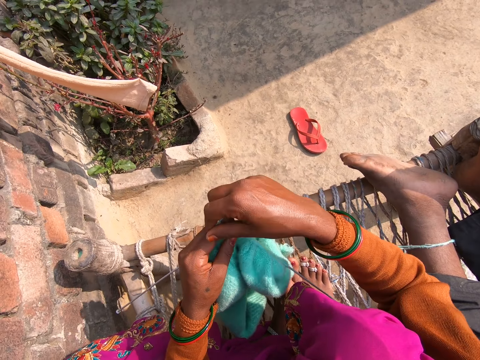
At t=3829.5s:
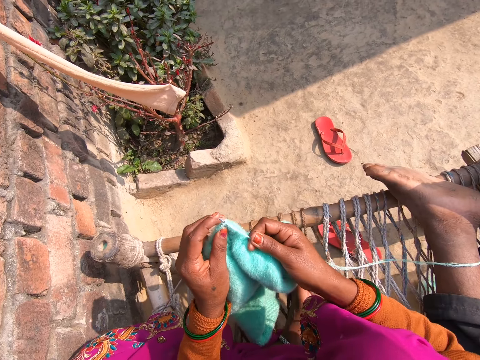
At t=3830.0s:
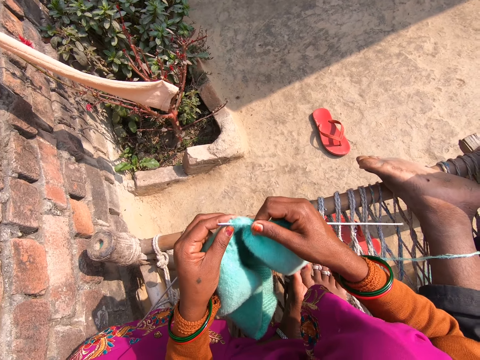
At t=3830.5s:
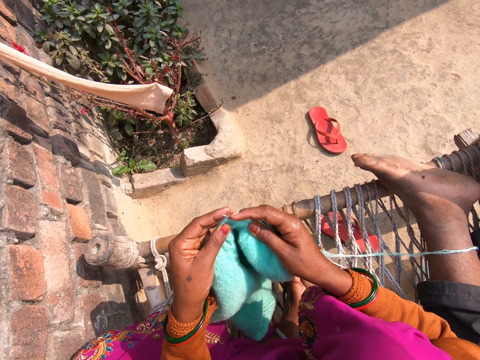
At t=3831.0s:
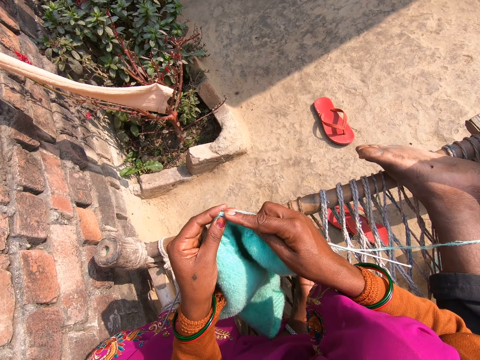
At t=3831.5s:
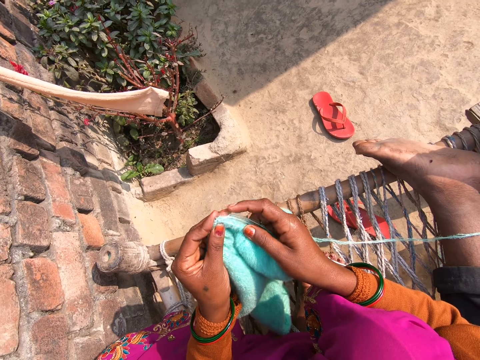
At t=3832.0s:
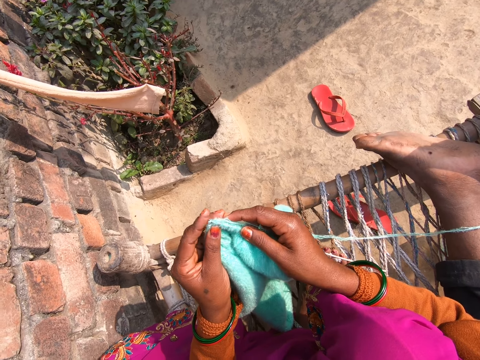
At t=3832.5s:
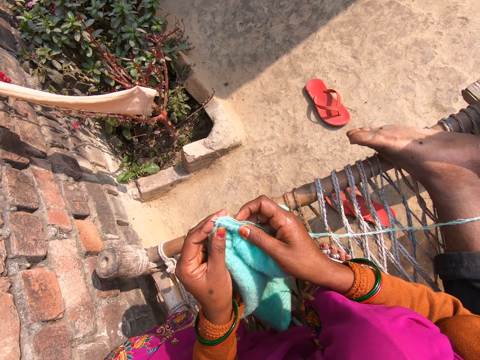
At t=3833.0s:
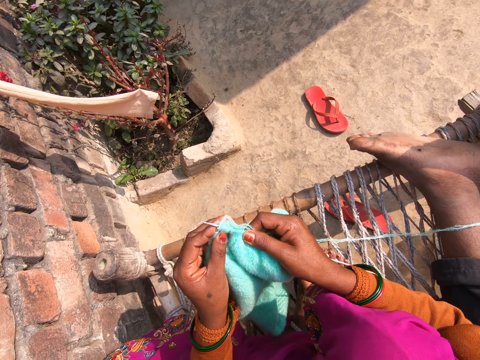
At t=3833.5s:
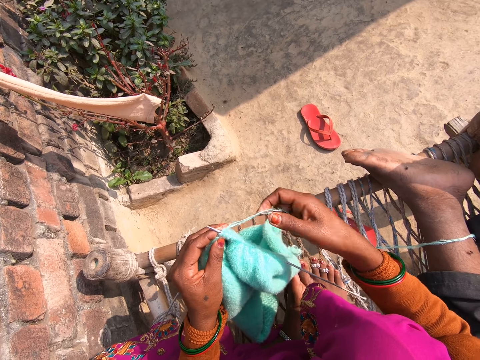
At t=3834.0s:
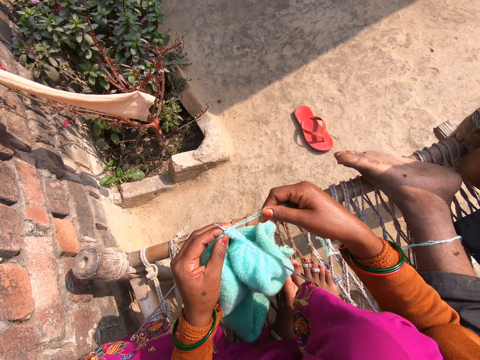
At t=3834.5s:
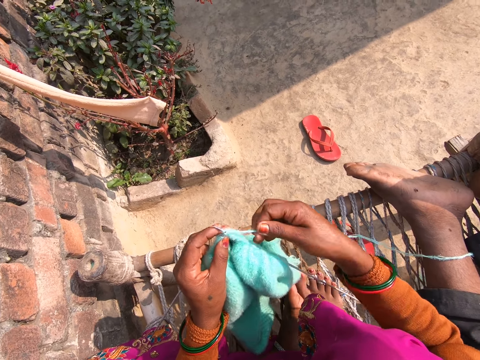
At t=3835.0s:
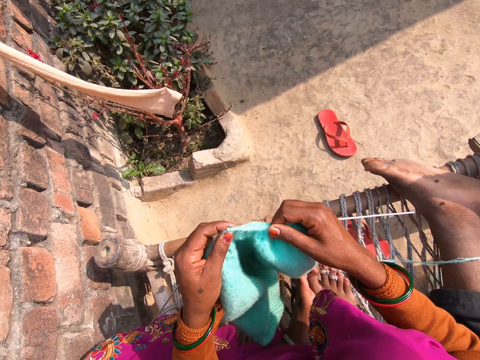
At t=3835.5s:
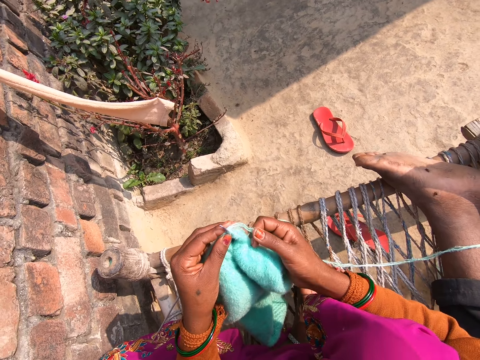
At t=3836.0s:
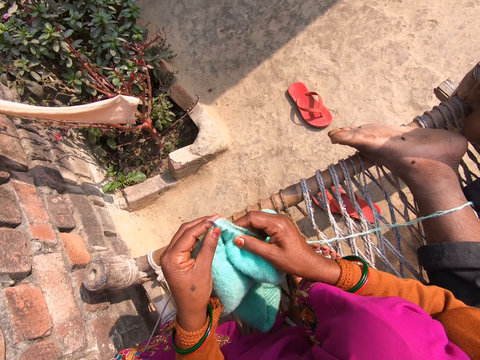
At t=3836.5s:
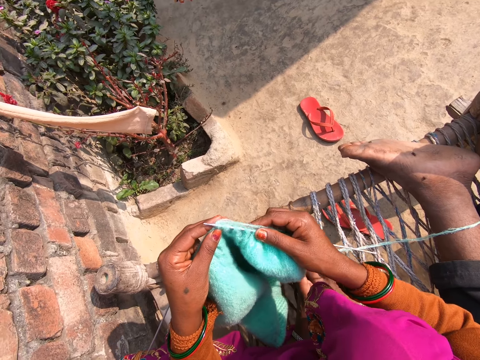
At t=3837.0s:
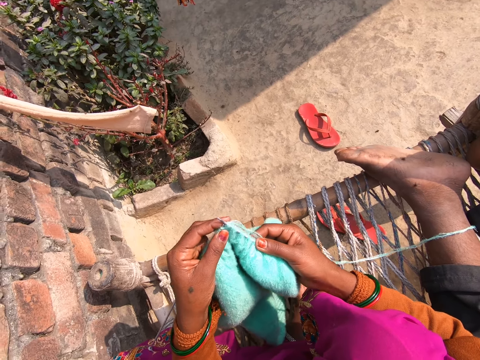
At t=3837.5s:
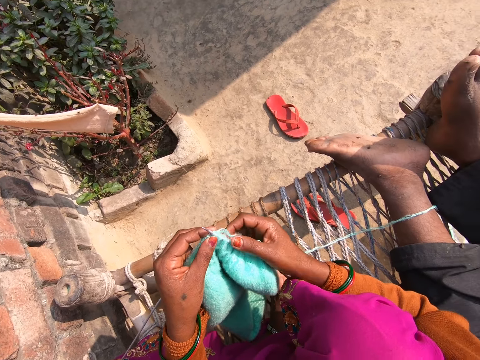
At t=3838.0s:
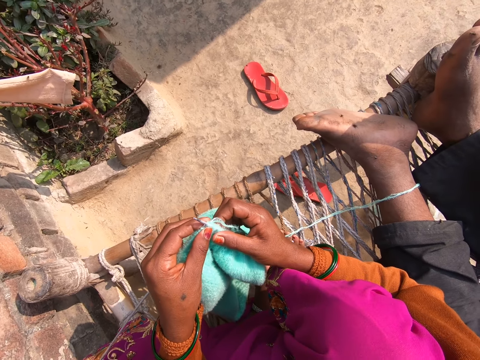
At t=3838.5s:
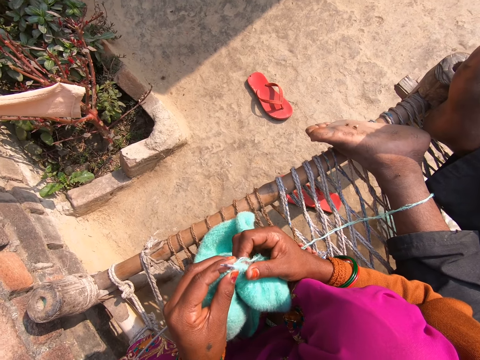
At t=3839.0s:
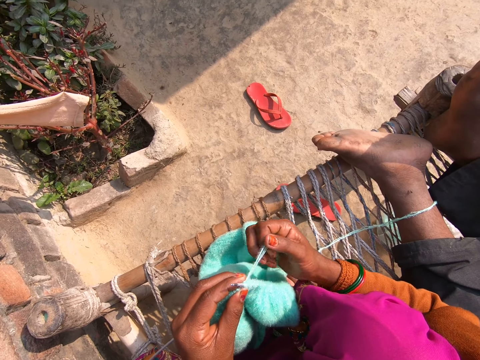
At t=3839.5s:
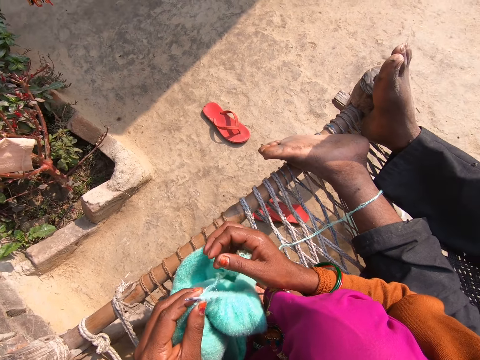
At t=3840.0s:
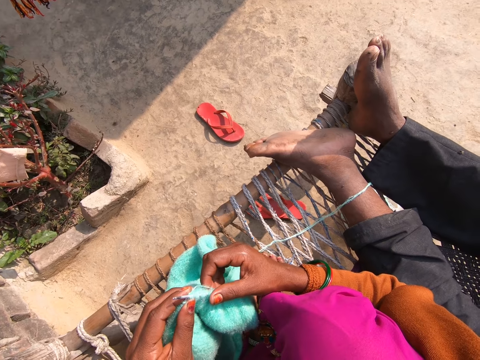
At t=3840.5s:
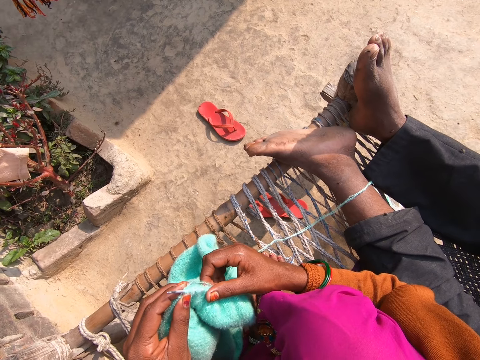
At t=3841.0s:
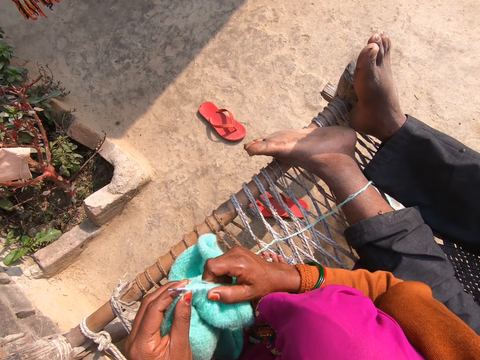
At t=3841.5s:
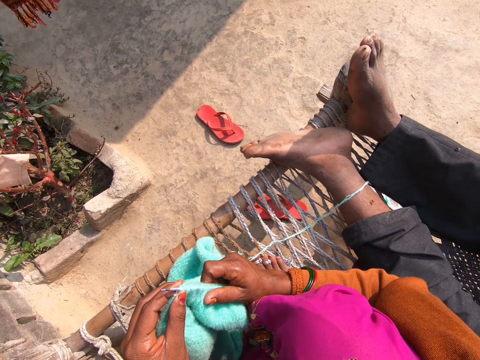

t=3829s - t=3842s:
The camera wearer rolls the yarn around the crochet needle. They knit the sweater. They push the crochet needle. They roll the yarn around the crochet needle. They knit the sweater. They touch the sweater. They pull the knitting yarn. They hold the sweater.

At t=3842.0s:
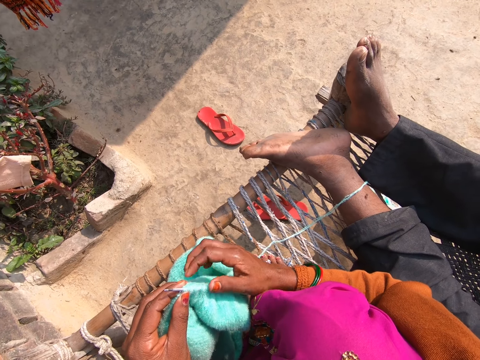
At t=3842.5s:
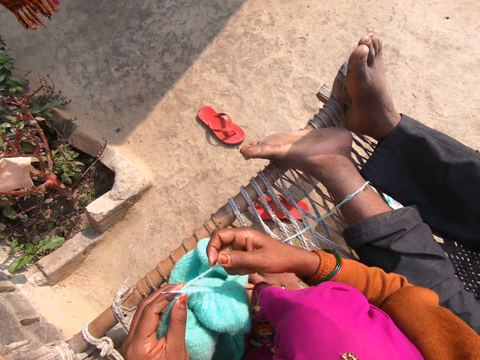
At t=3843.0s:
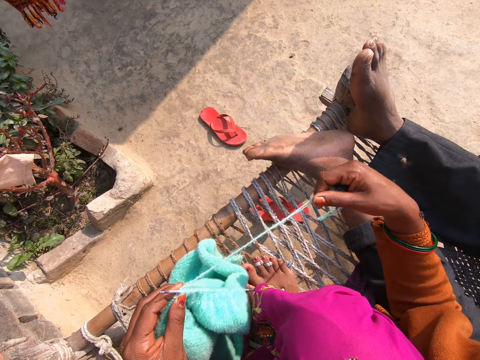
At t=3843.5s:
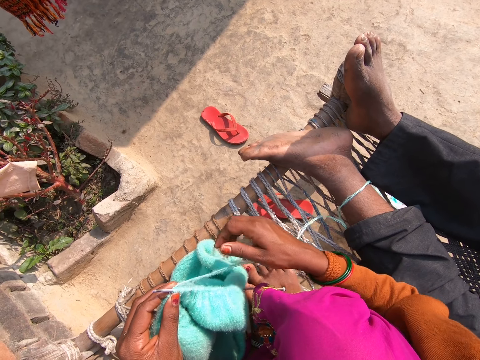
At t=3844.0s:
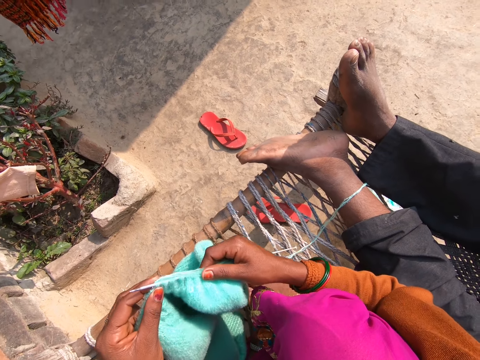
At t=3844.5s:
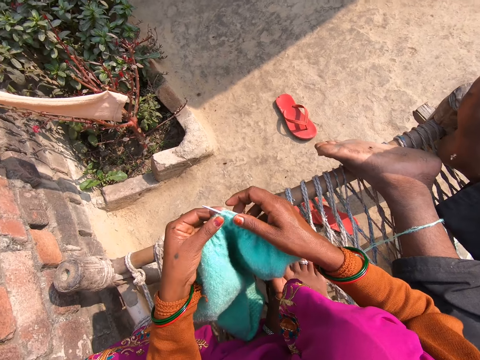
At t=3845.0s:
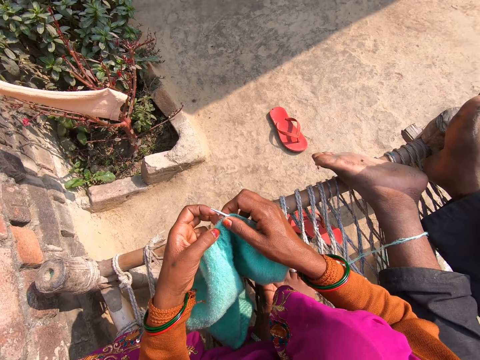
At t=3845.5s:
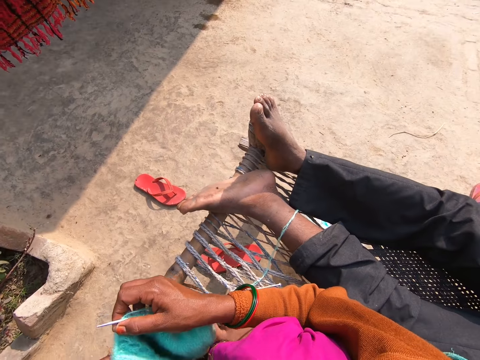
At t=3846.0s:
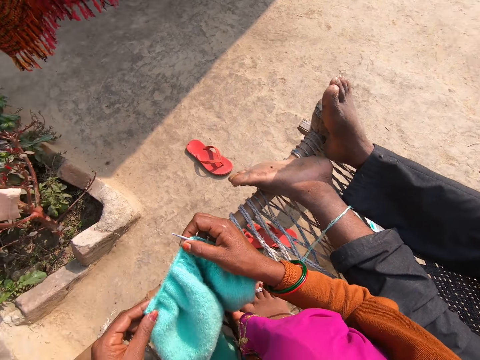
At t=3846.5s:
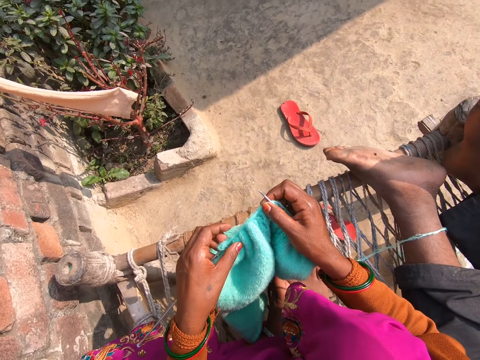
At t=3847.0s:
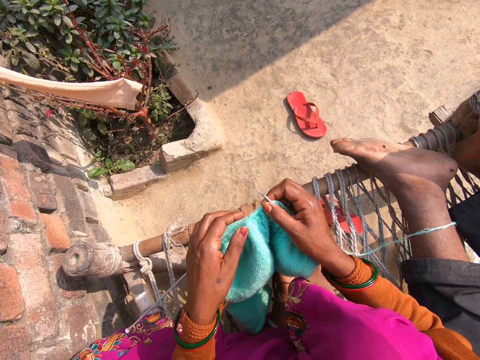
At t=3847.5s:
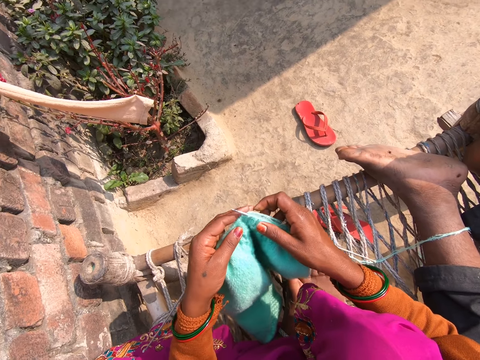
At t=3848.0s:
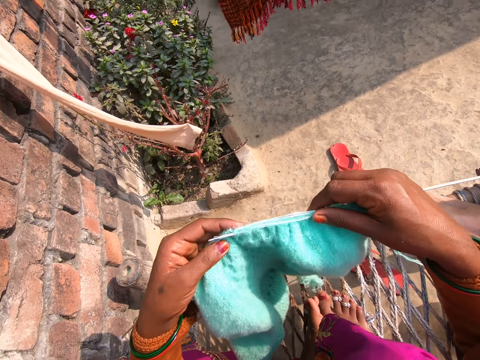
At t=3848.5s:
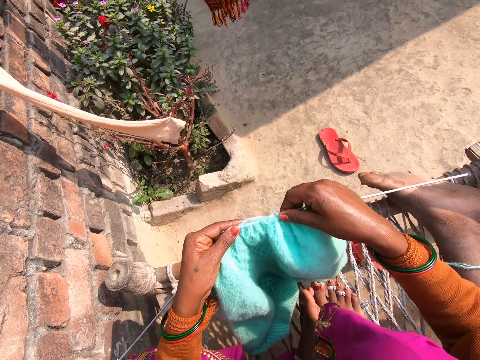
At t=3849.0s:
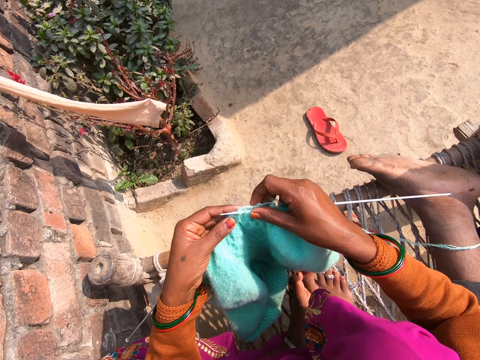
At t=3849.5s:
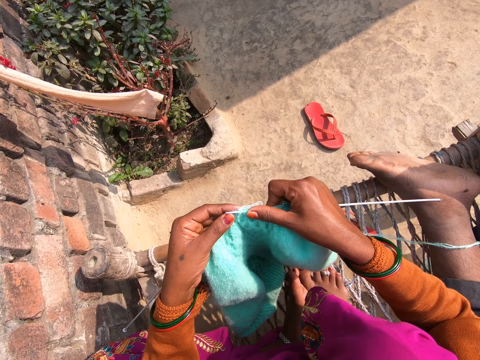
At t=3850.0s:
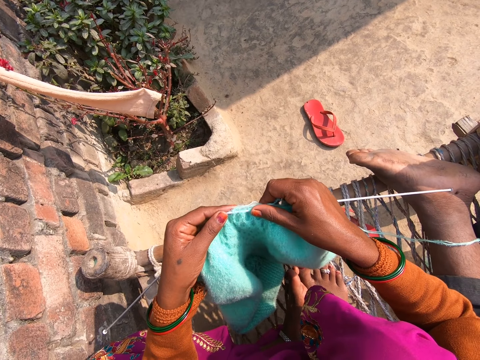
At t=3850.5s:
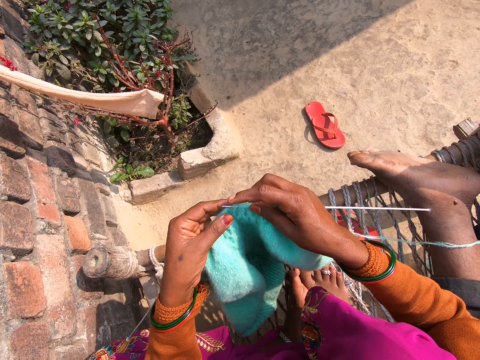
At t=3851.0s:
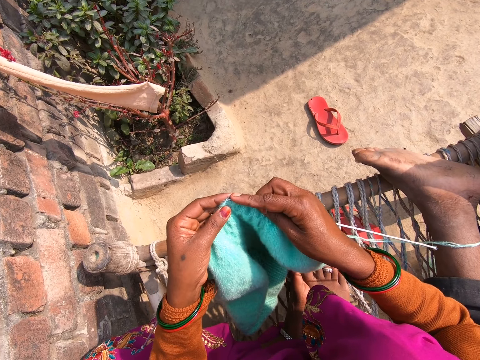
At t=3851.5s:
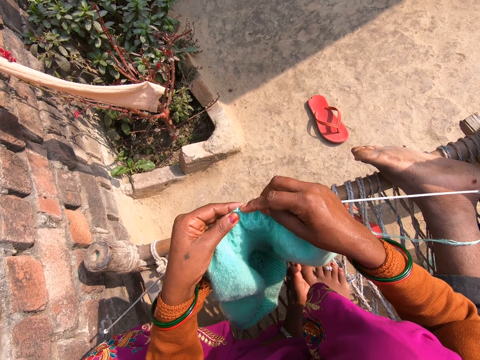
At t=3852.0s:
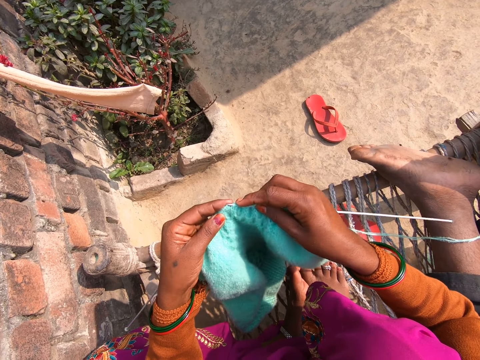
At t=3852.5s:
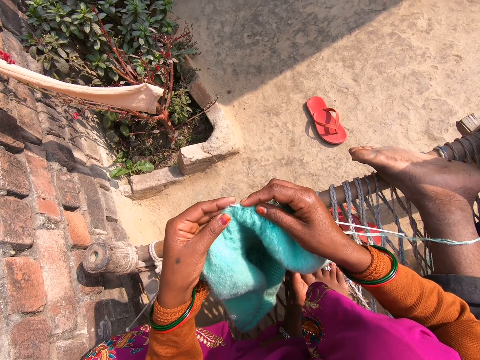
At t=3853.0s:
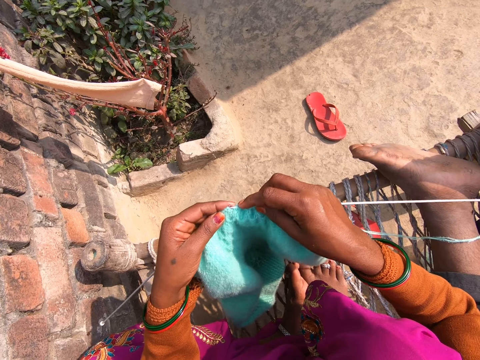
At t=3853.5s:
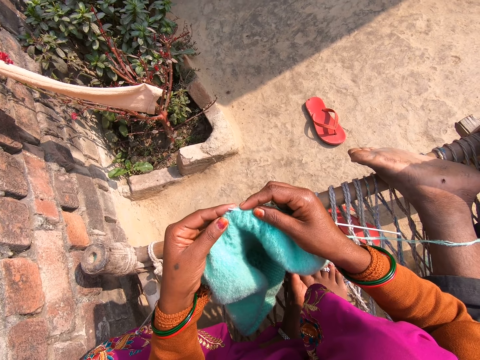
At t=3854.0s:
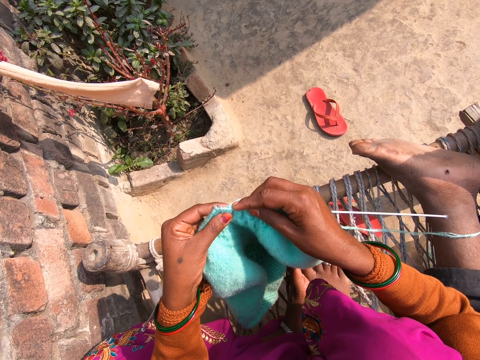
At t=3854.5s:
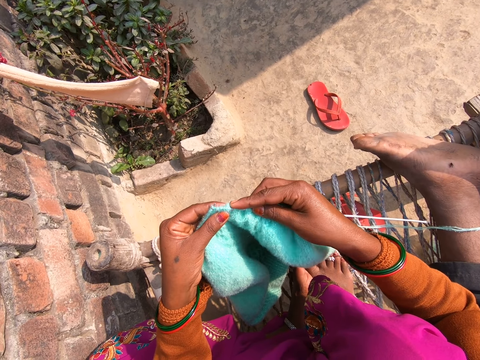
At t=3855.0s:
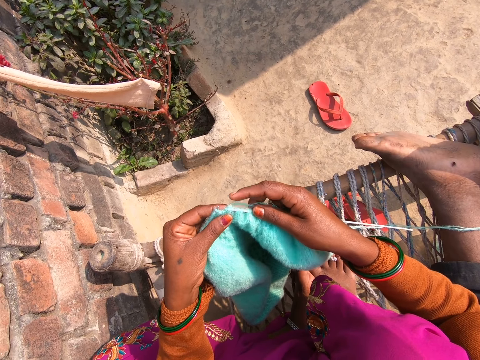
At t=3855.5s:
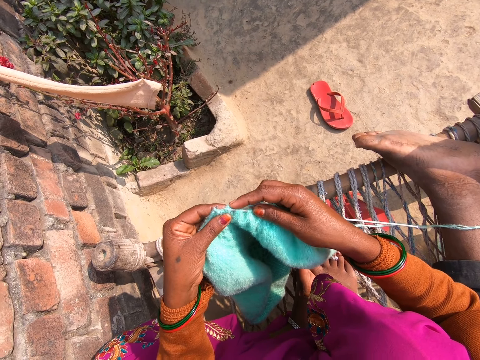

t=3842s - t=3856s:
The camera wearer pulls the knitting yarn. They pull the sweater. They adjust the cloth. They knit the sweater. They knit the sweater again.
